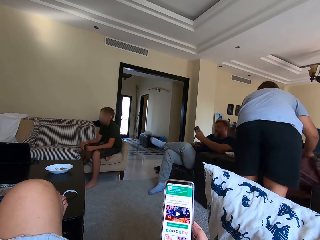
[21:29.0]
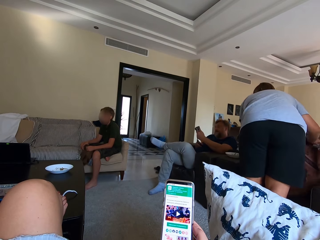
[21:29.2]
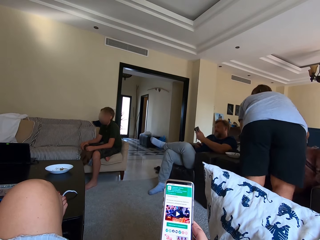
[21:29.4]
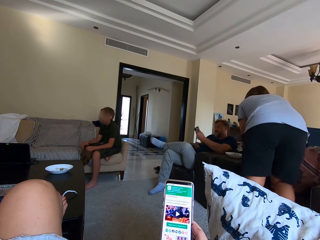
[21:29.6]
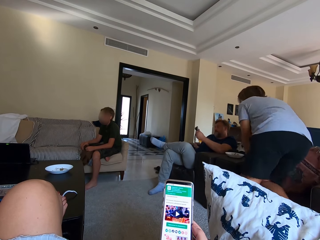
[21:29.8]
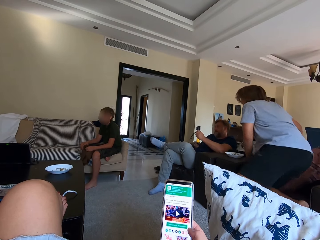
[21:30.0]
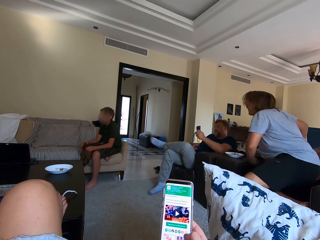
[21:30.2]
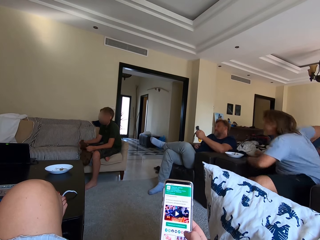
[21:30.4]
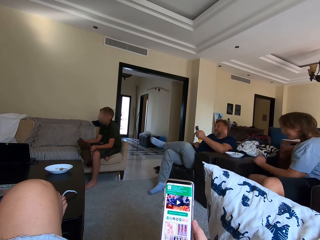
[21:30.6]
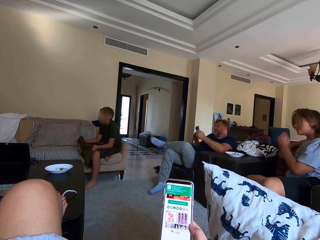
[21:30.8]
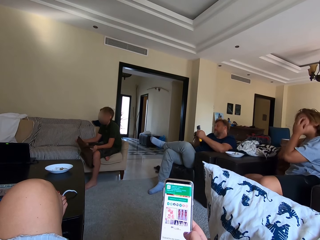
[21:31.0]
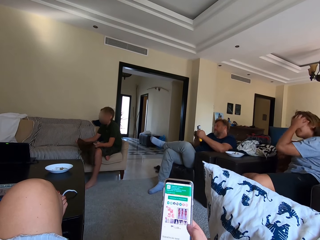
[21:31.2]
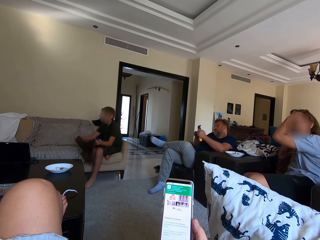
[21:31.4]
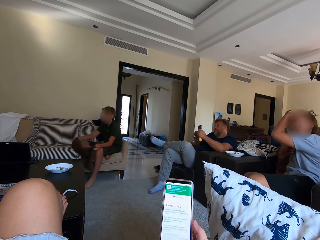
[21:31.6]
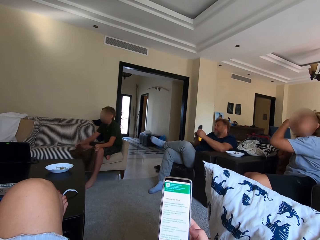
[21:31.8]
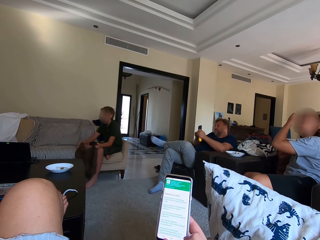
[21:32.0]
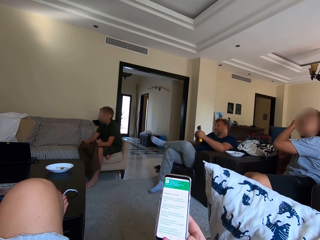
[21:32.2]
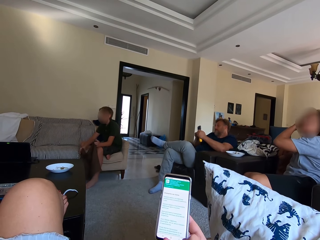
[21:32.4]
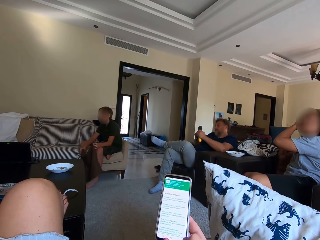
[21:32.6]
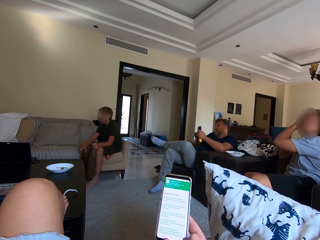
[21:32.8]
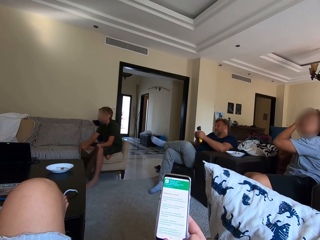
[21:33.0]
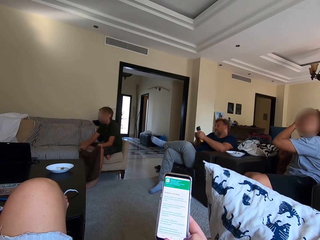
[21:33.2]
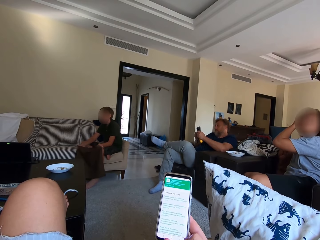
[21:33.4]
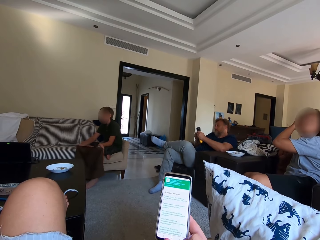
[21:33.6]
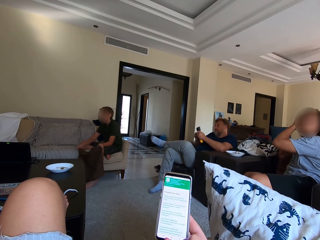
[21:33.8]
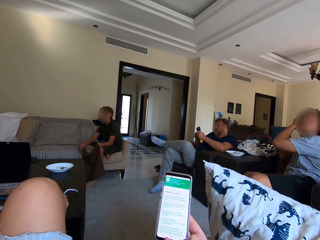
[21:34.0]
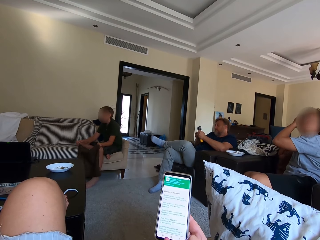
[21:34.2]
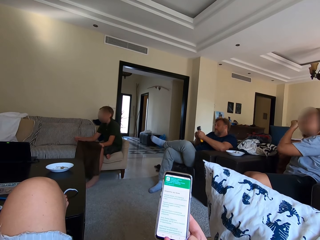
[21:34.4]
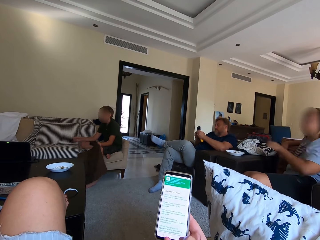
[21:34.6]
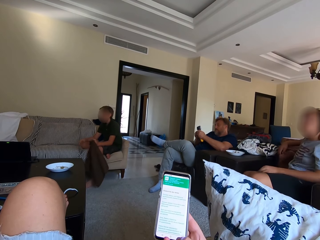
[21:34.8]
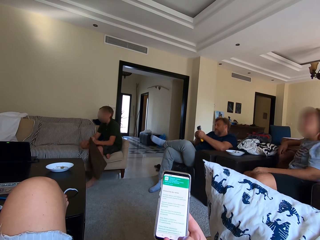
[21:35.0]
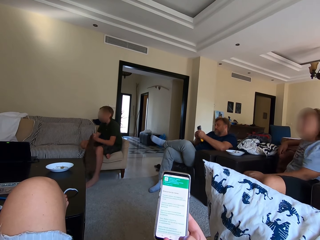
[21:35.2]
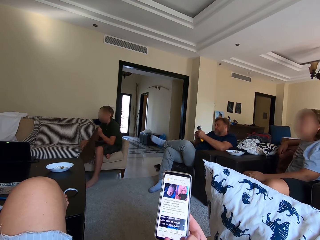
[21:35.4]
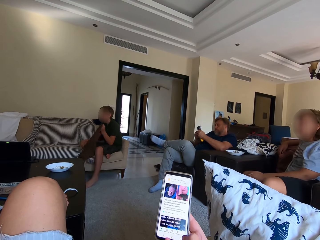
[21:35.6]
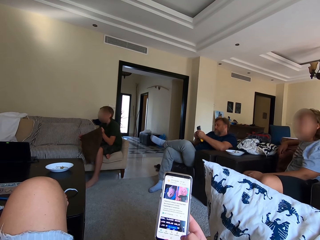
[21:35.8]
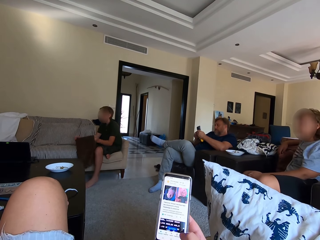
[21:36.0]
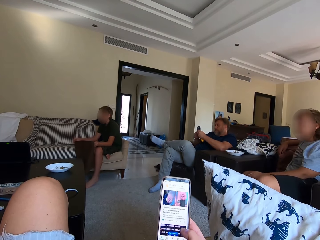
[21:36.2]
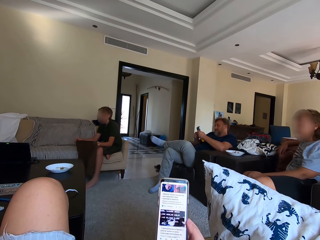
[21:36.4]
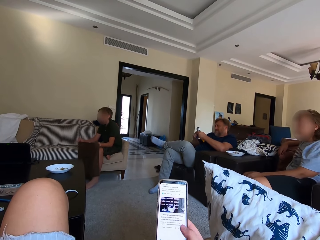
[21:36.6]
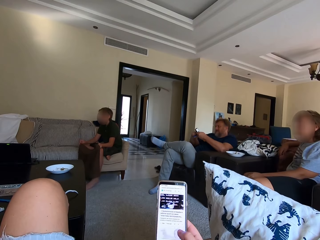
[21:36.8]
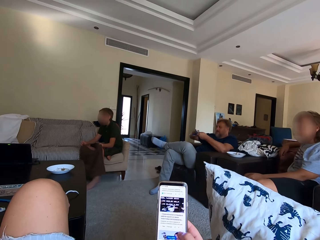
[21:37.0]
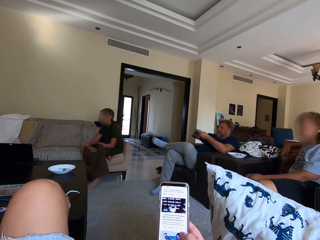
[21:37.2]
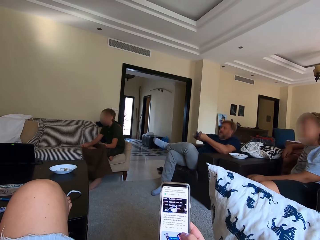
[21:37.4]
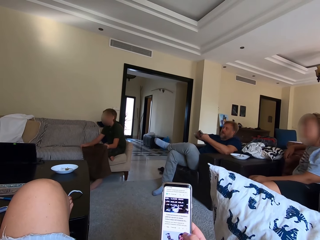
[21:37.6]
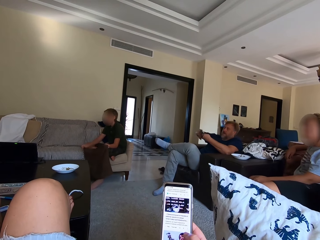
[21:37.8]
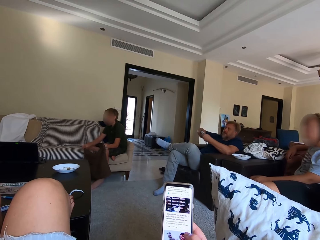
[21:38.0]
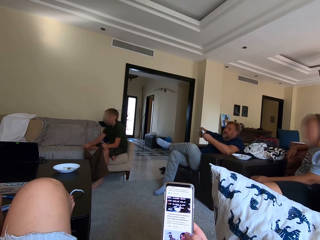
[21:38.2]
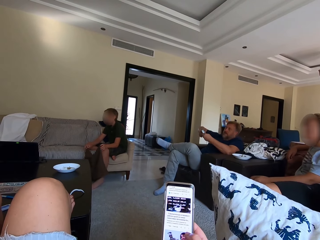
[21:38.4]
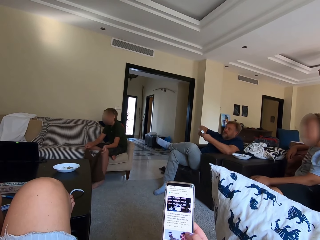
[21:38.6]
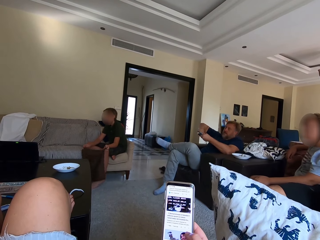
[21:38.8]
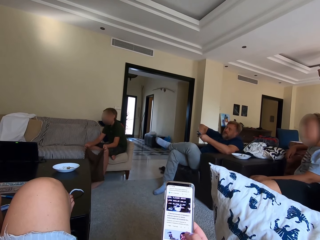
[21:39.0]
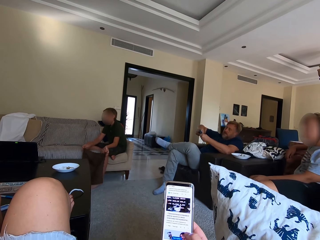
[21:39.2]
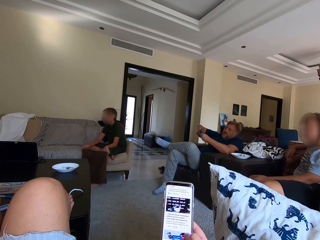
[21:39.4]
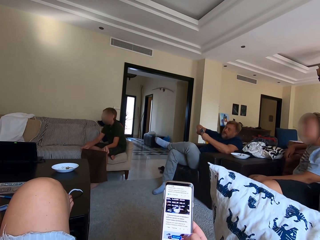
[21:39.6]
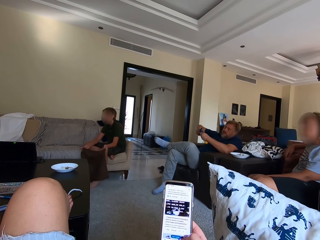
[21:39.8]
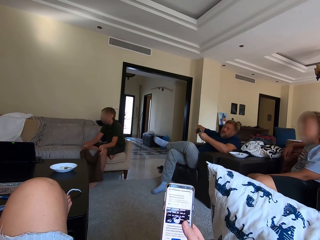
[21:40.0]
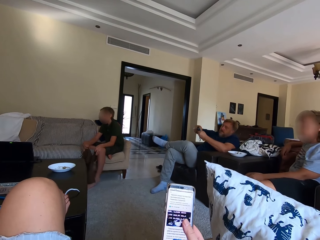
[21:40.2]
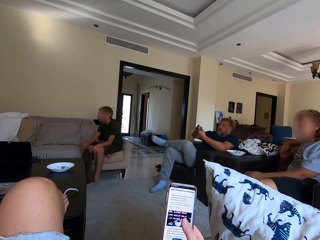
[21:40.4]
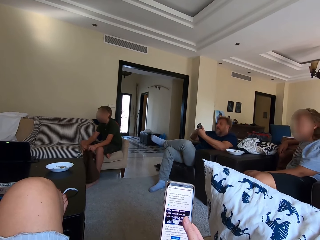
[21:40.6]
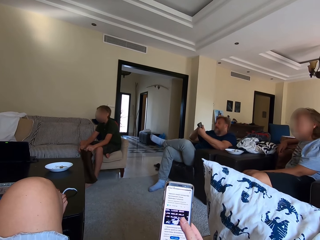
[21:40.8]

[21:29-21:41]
The woman stands and returns back to sit. The woman touches her head.

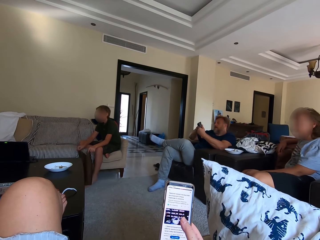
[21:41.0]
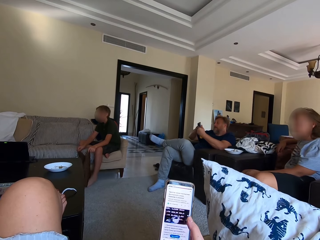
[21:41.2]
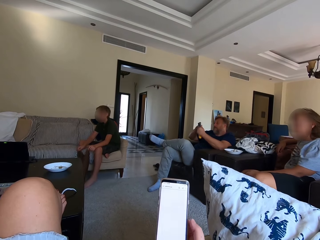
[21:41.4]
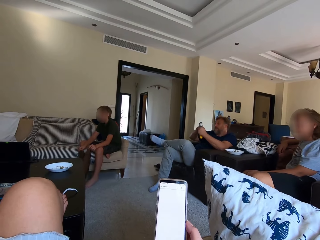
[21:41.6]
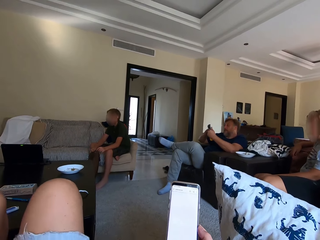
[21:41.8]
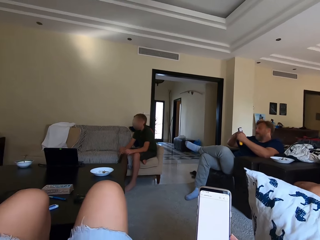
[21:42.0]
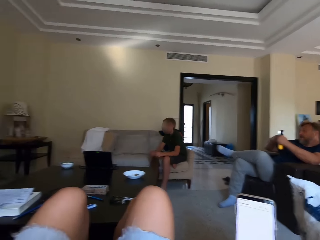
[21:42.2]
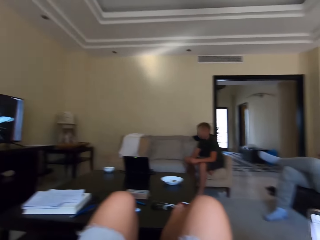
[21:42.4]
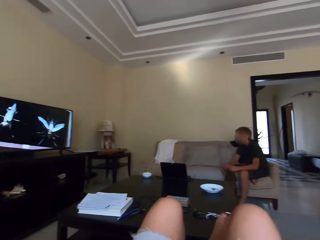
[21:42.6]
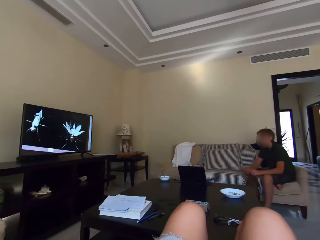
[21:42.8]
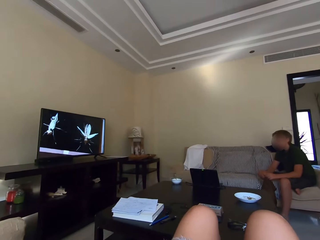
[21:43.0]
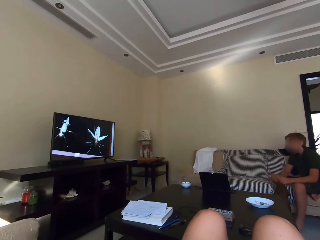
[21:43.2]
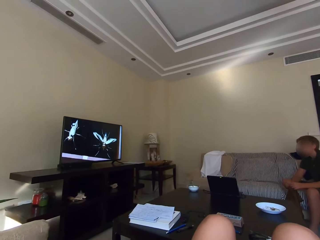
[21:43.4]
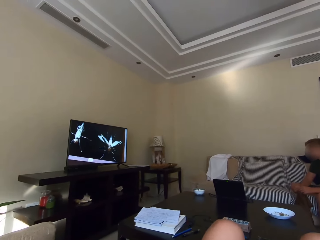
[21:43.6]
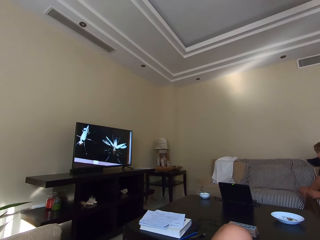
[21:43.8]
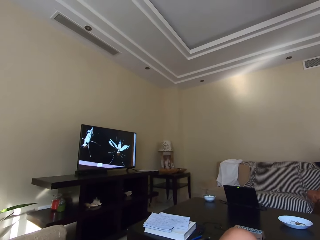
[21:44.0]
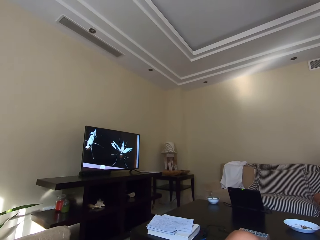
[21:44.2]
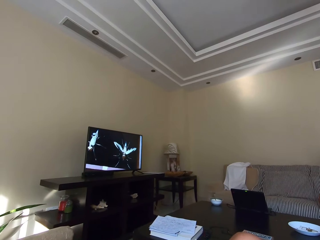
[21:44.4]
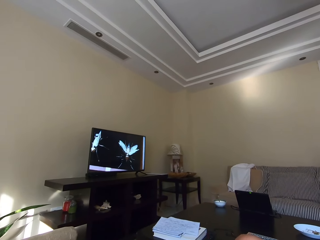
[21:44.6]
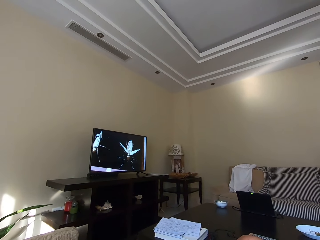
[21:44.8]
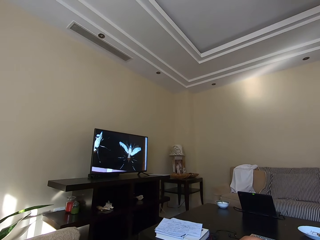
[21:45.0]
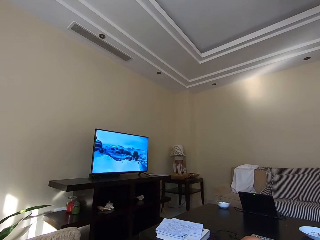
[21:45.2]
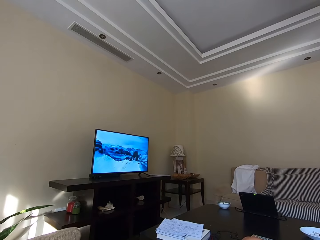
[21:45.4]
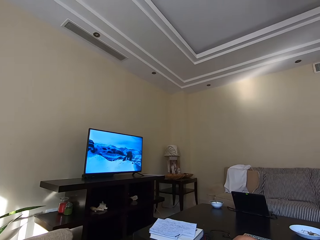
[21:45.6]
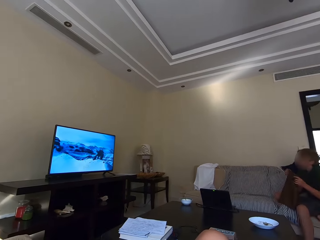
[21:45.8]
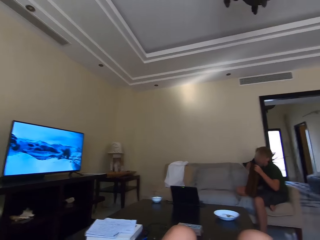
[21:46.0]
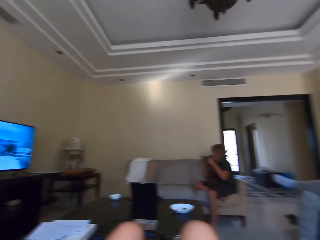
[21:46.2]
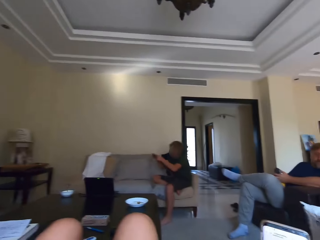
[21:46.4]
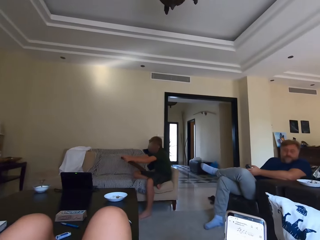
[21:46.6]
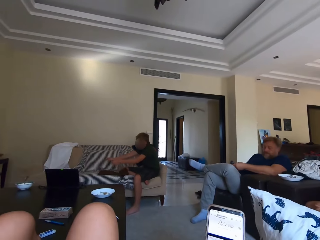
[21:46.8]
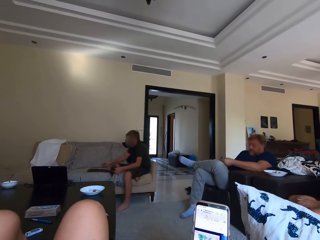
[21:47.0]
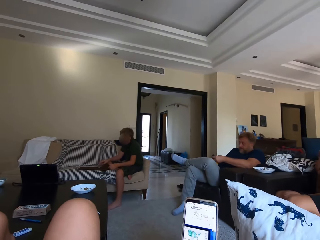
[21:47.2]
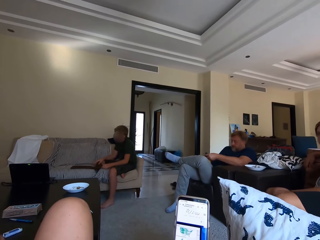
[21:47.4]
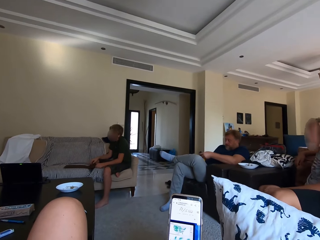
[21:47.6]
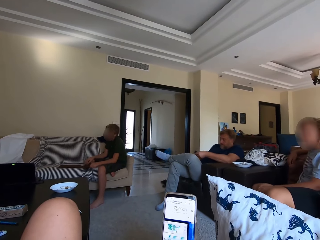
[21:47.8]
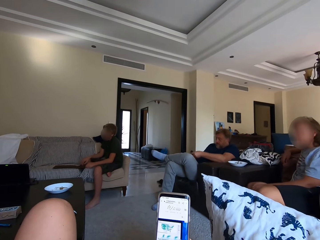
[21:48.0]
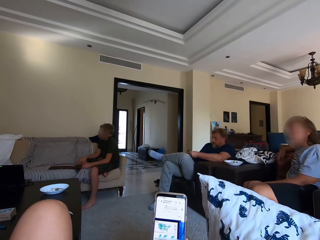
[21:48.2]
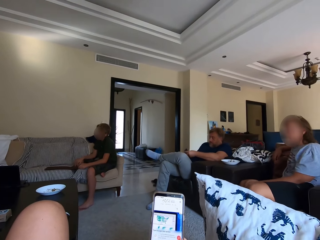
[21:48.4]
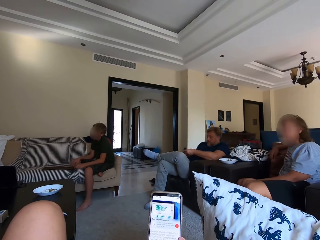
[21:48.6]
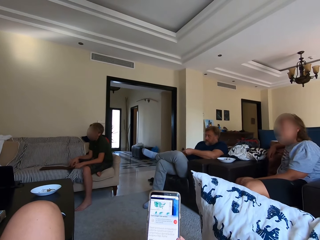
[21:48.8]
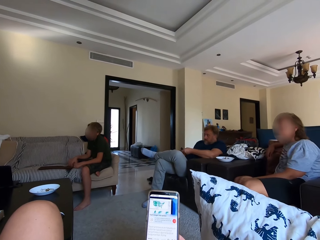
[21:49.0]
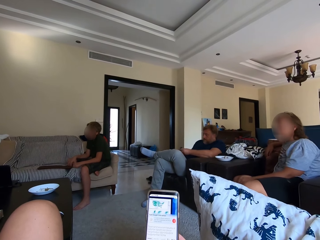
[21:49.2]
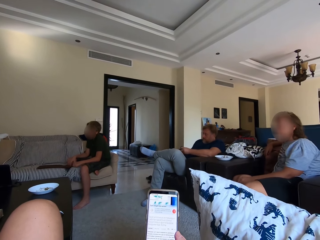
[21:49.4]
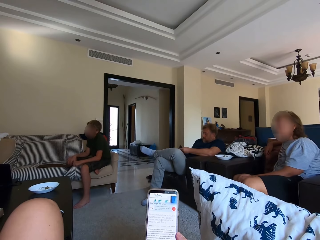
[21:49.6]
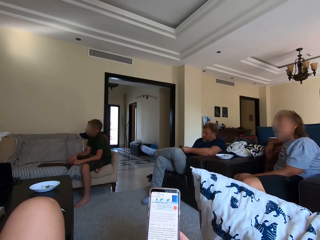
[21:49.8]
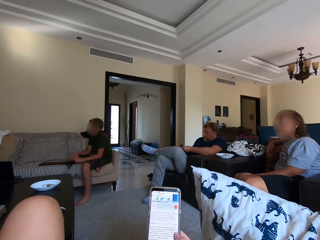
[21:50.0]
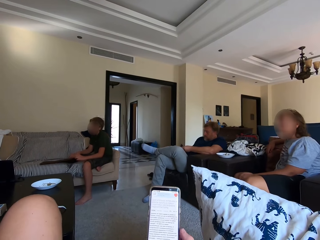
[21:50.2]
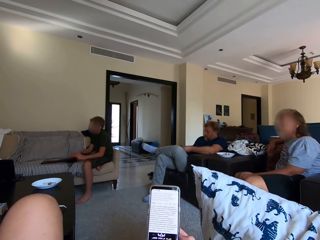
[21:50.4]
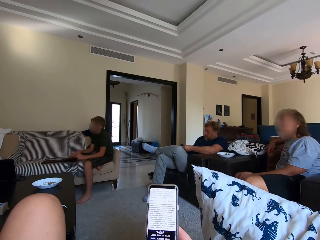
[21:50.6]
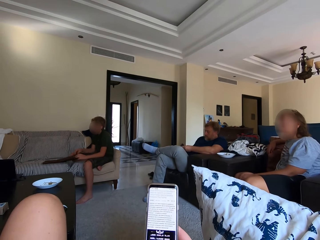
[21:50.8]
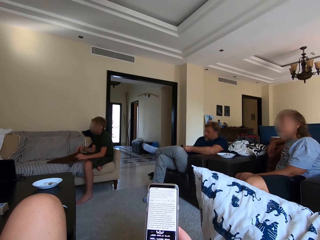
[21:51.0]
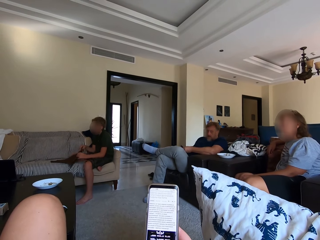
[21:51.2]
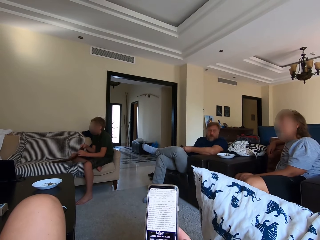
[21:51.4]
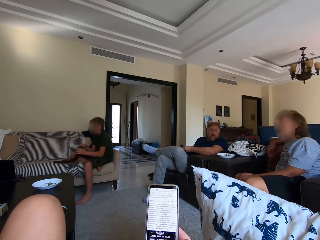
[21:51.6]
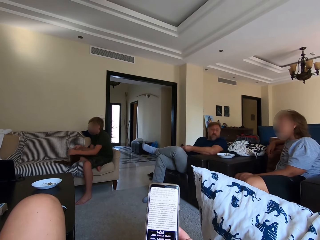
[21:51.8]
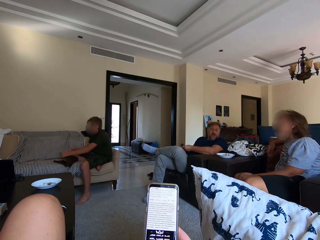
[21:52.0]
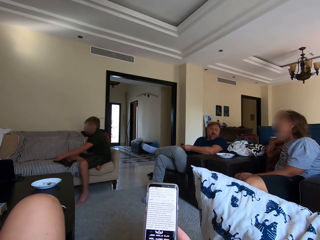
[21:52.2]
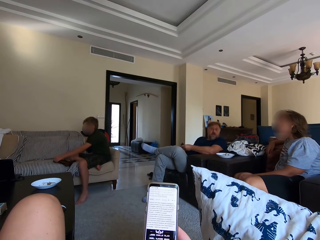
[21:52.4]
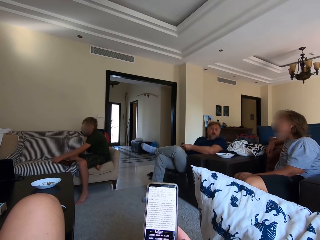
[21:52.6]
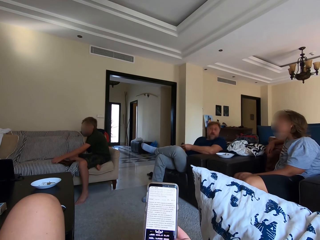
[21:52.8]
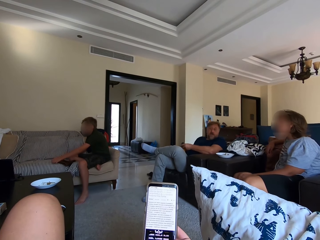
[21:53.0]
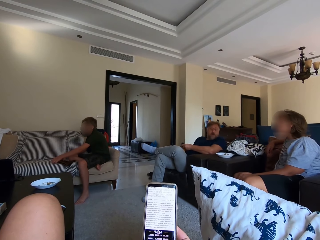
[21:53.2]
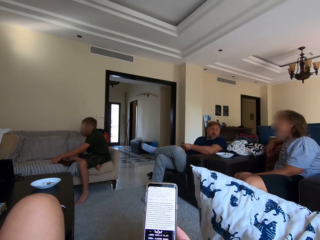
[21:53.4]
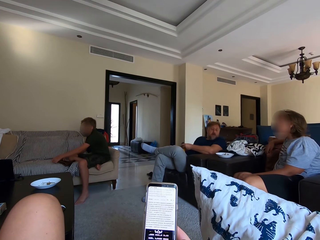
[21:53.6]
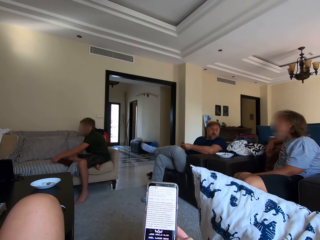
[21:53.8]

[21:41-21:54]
The camera wearer looks at the TV. They use the mobile phone. The woman watches the TV. The boy watches the TV. The man talks to the woman.
